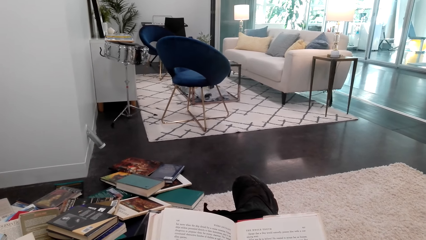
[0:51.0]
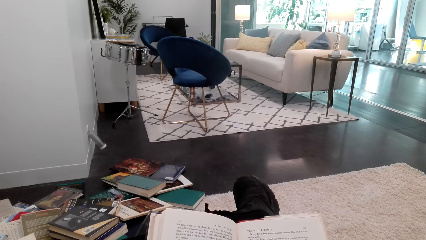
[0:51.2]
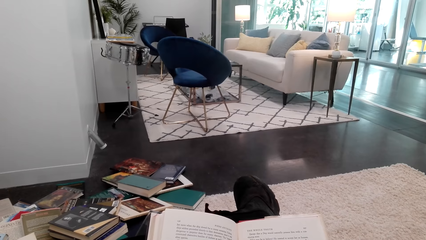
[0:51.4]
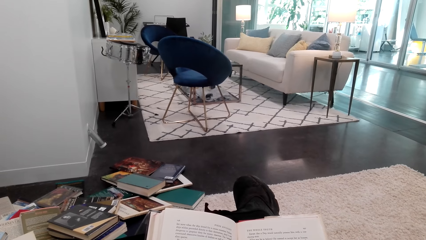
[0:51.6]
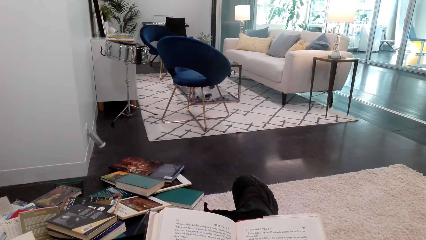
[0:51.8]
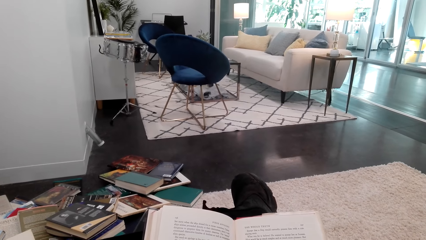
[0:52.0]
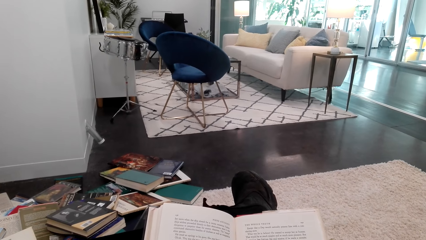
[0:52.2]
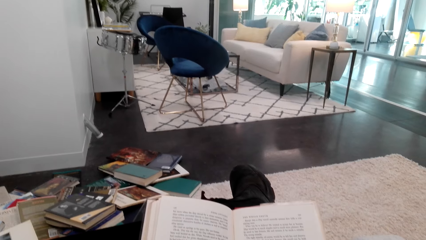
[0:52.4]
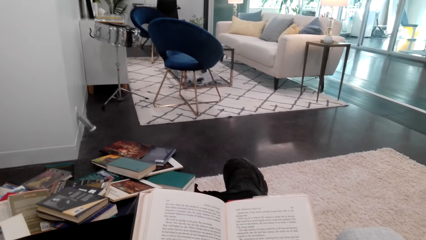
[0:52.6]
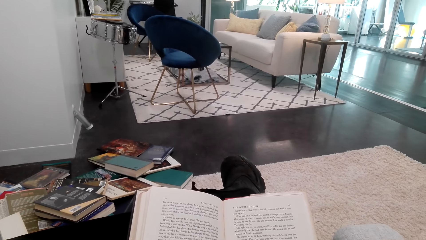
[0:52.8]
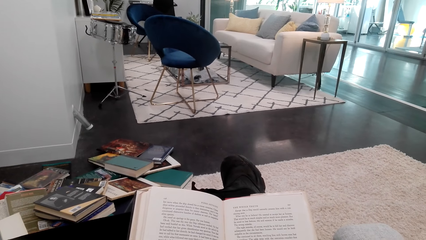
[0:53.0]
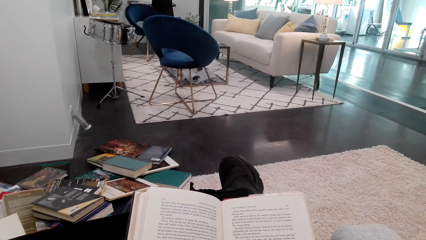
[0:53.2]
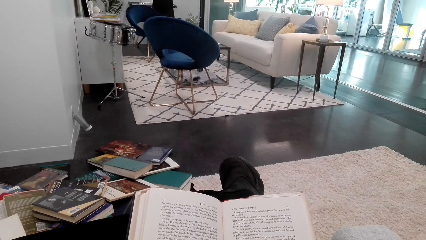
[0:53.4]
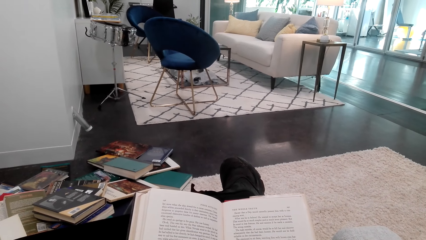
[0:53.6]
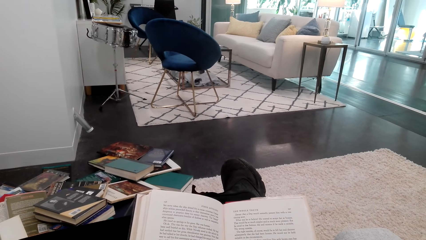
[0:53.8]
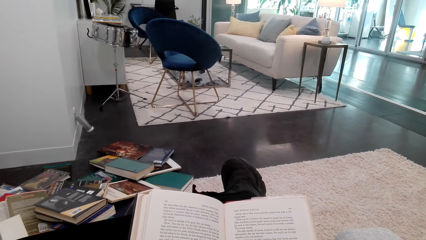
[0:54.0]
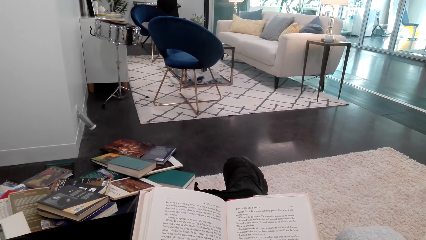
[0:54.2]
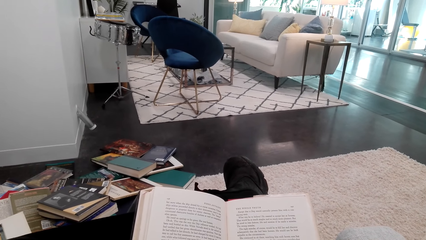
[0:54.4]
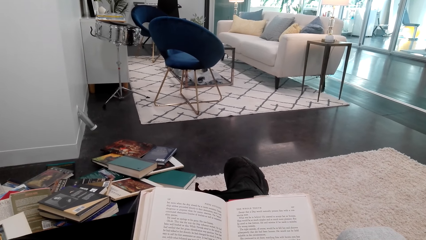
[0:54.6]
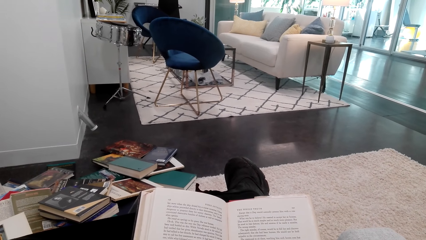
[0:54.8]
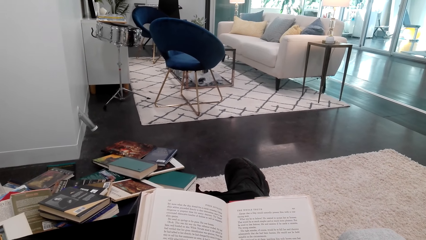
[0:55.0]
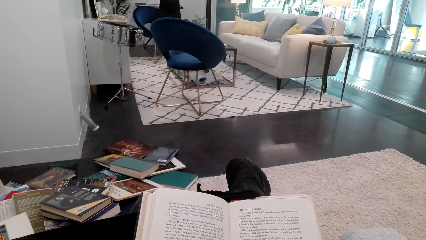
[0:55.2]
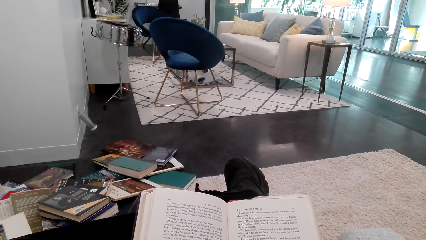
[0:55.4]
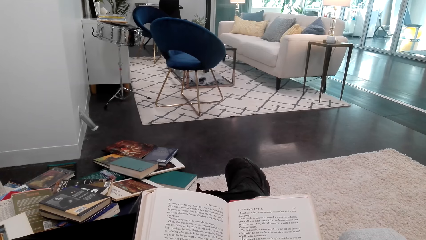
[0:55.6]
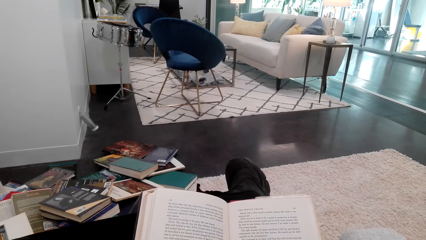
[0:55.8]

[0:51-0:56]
The camera wearer opens the book's pages.

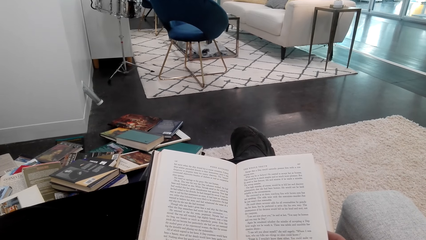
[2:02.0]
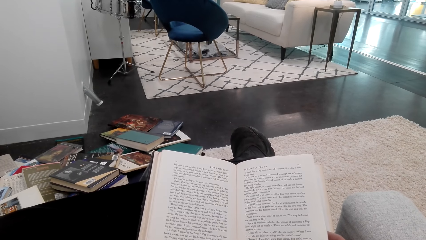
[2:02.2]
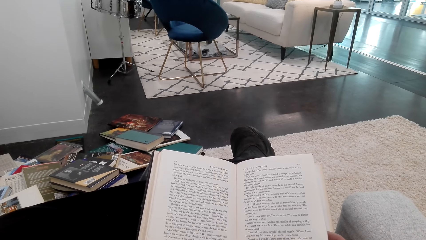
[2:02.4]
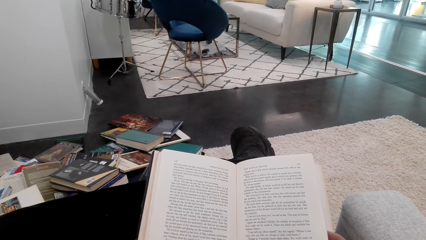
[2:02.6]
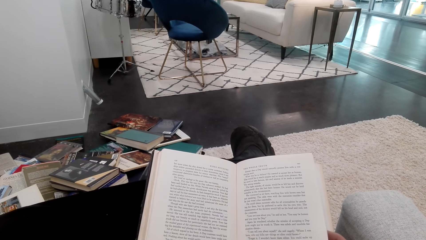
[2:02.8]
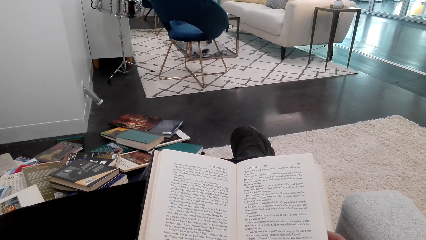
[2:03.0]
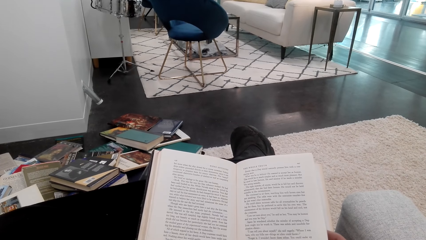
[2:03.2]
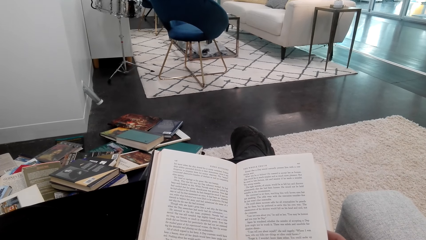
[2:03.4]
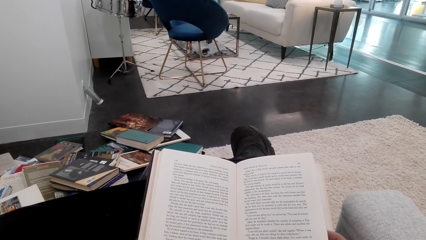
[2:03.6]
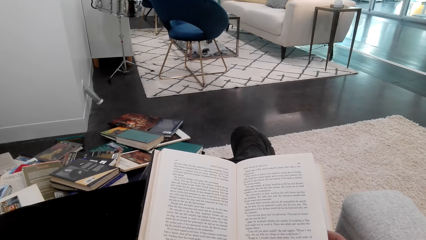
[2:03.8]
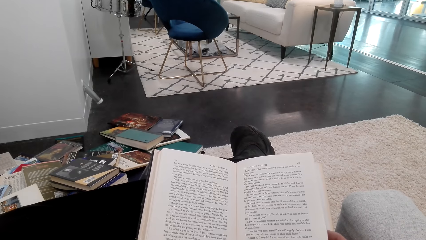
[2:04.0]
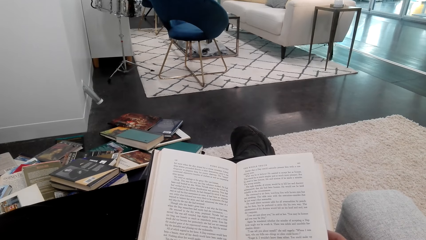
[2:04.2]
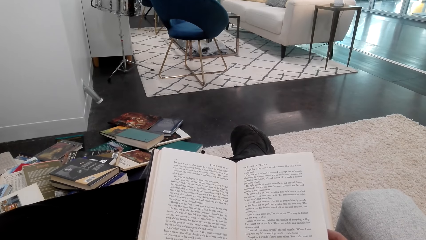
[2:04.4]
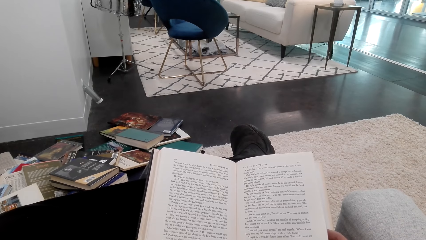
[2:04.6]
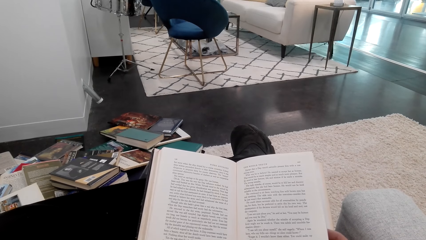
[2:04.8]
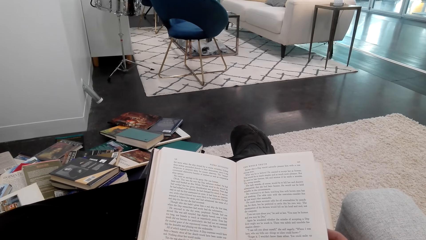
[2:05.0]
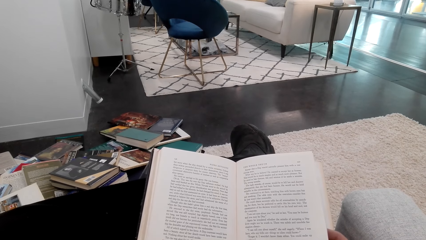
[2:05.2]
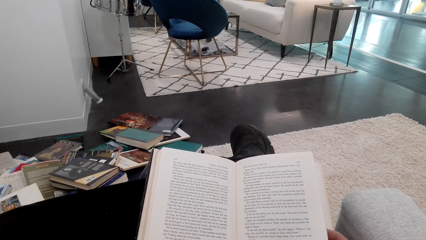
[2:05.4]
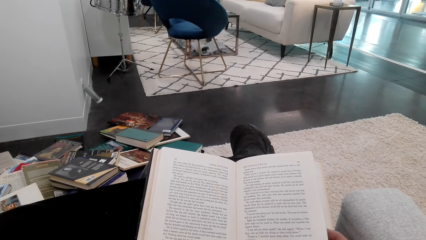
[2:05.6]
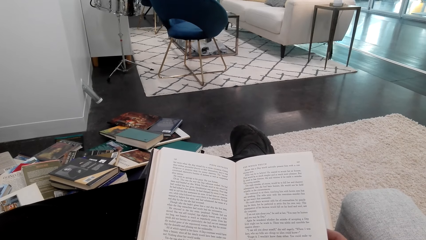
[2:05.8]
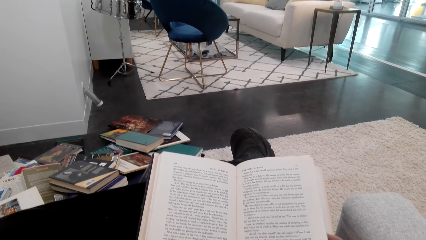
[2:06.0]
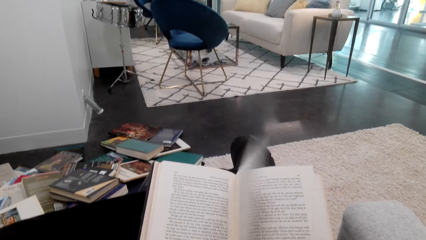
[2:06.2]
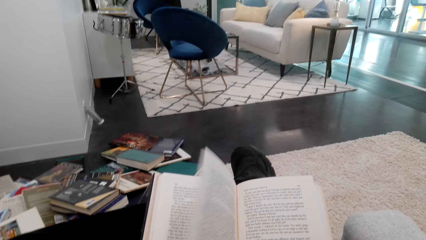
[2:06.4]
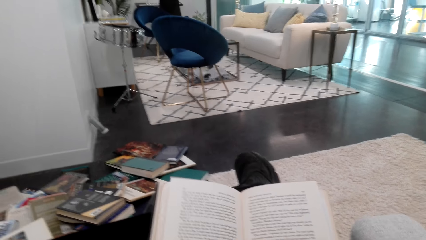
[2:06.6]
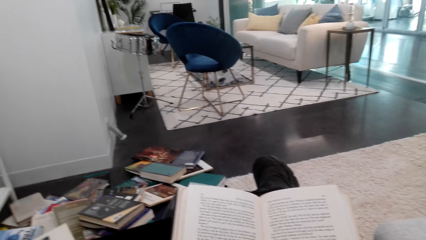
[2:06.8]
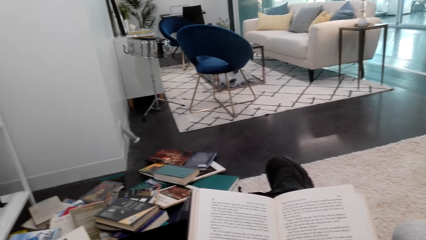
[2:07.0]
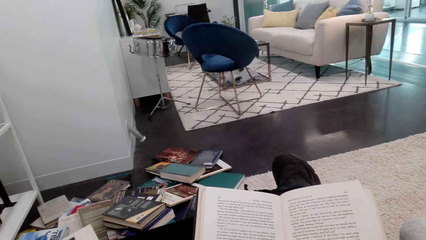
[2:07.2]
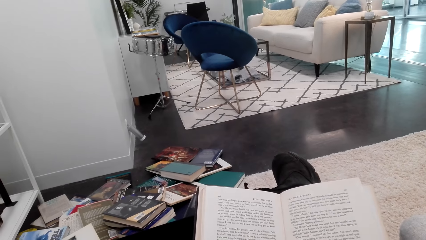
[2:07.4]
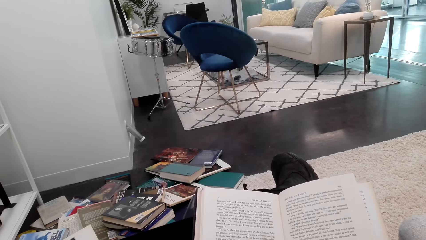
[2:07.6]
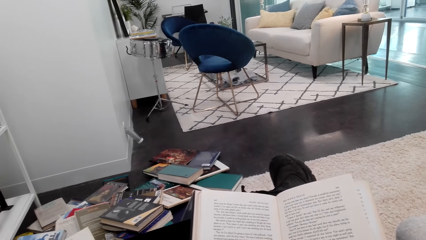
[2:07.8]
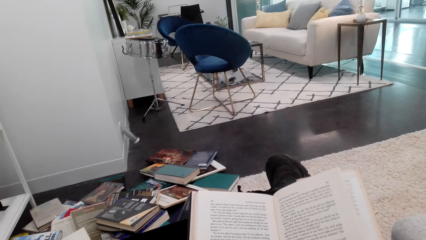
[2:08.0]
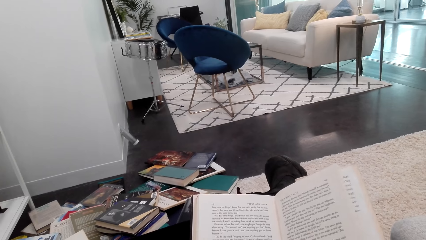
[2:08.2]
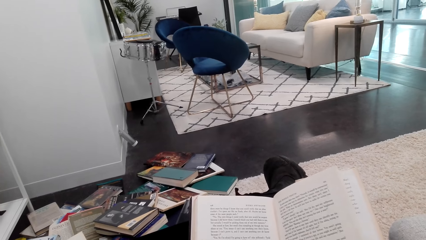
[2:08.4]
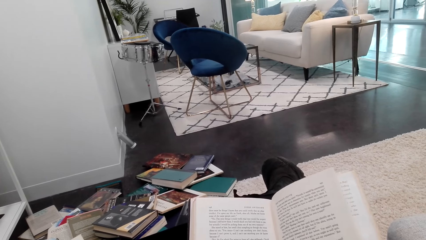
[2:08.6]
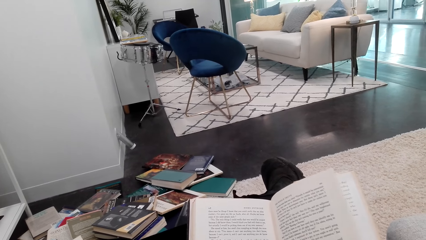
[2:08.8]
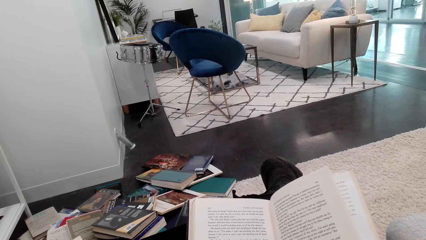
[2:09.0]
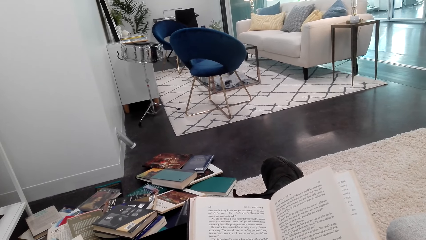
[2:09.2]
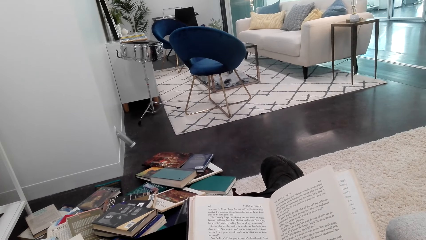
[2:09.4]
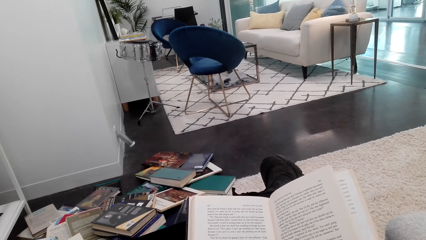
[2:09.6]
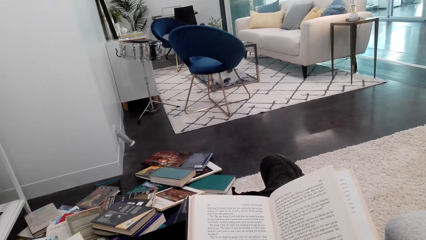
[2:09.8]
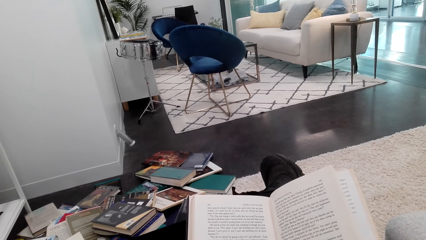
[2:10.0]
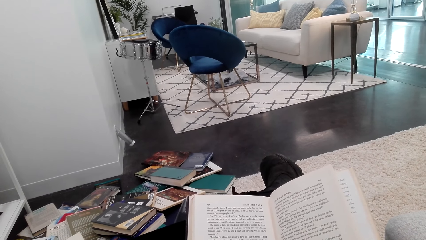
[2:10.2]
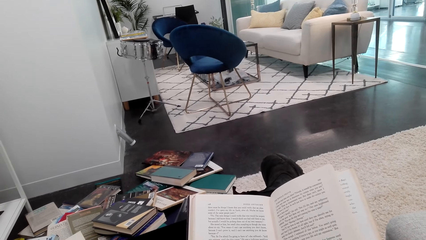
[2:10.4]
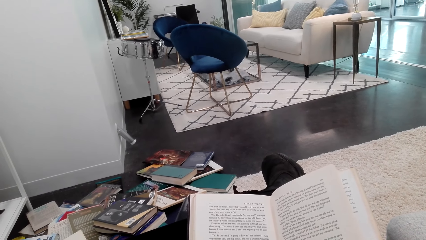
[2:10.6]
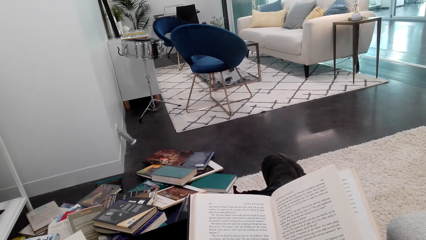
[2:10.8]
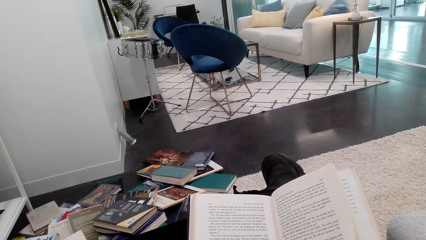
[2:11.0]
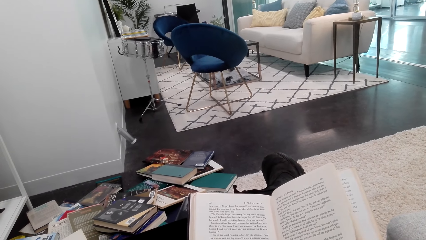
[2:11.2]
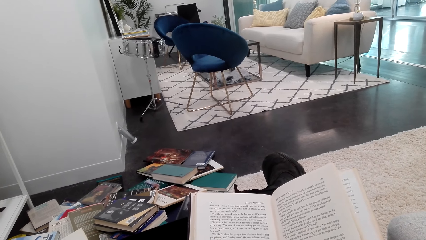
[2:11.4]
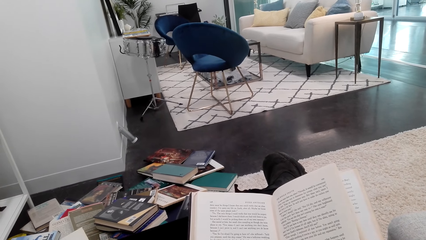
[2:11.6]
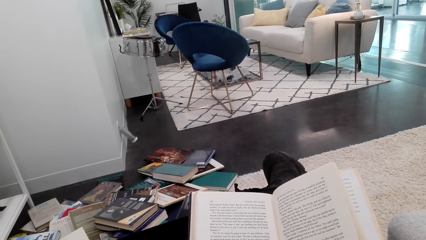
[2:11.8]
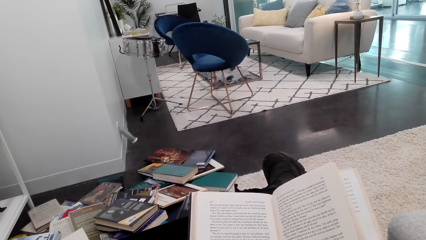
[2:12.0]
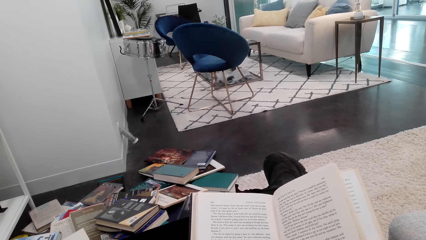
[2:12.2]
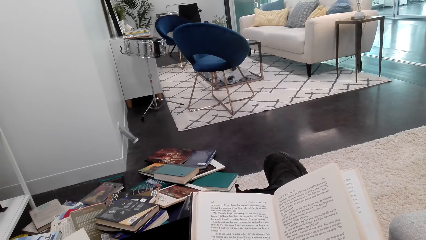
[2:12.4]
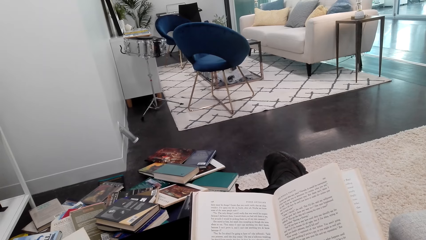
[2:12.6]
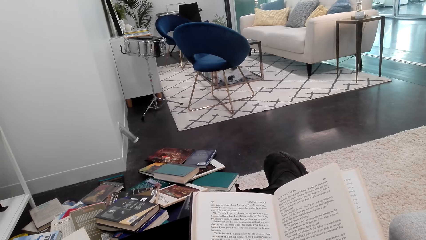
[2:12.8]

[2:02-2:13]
The camera wearer reads in the book. They open the book page.
